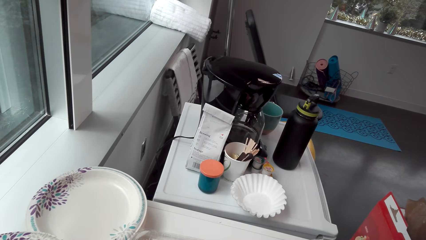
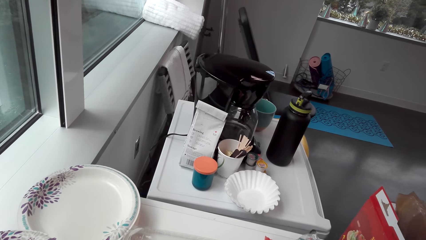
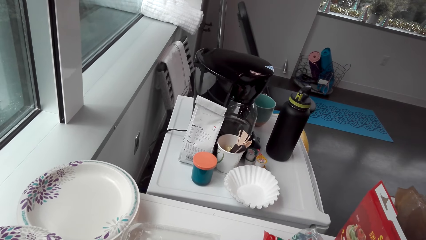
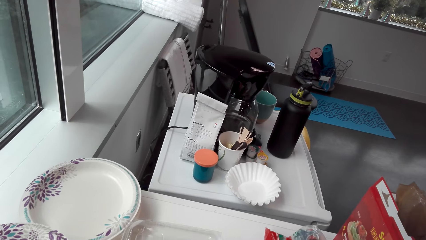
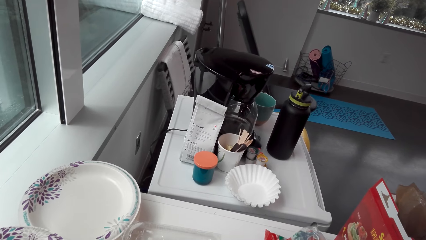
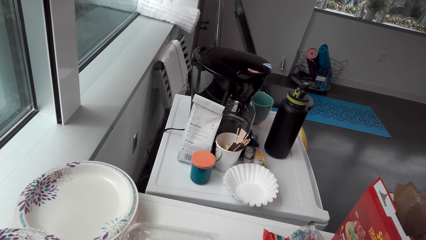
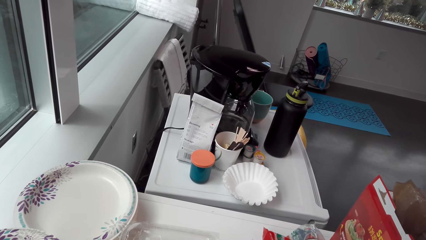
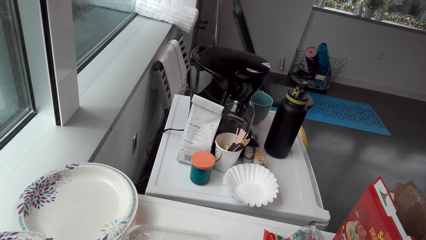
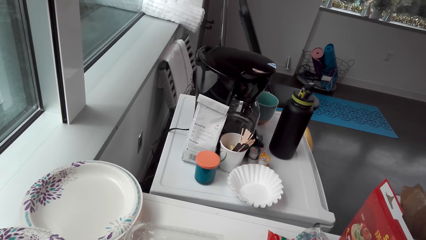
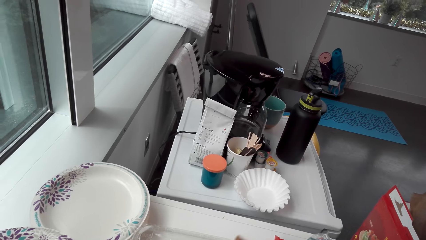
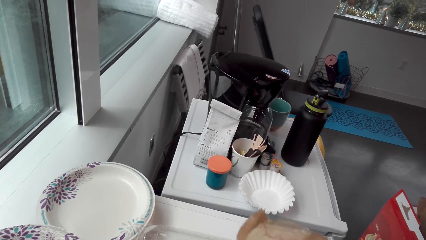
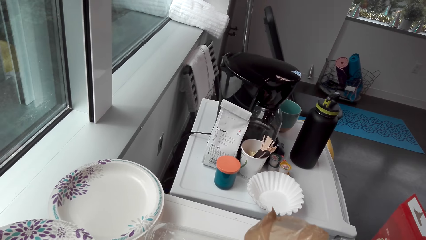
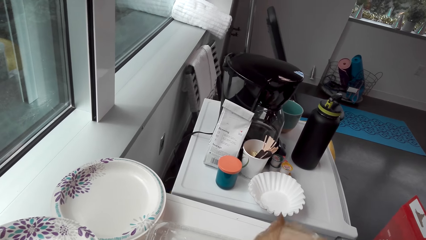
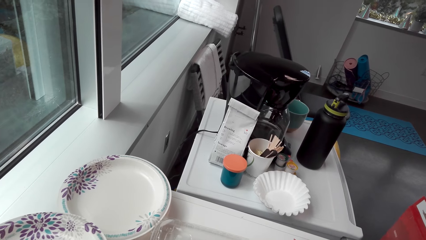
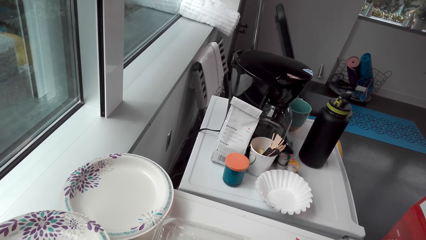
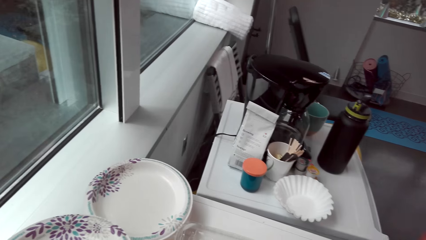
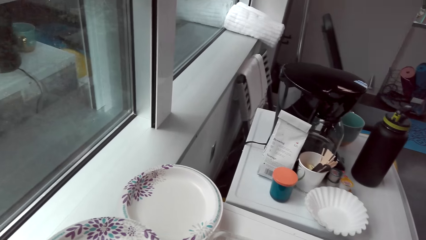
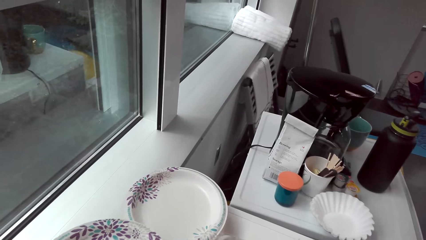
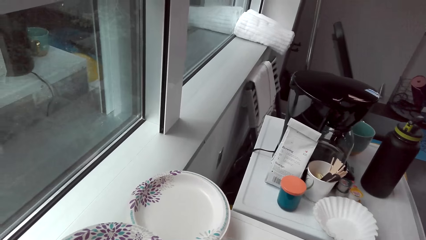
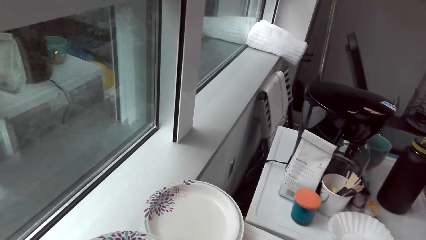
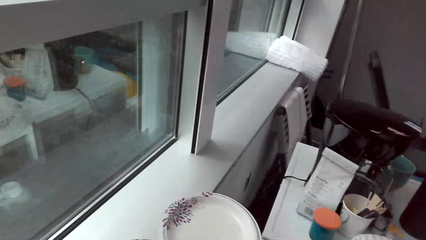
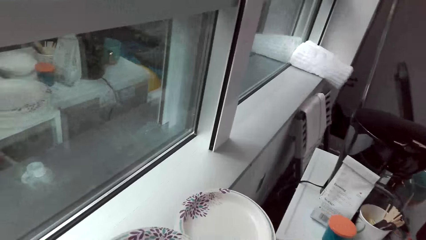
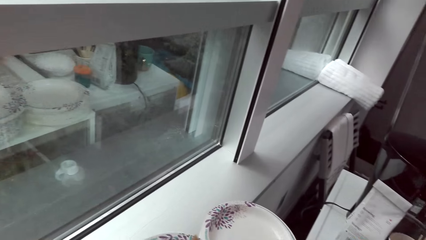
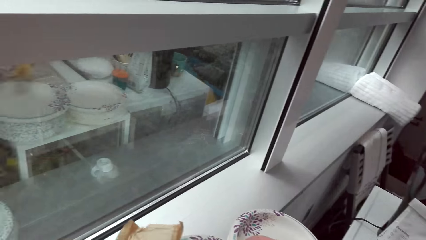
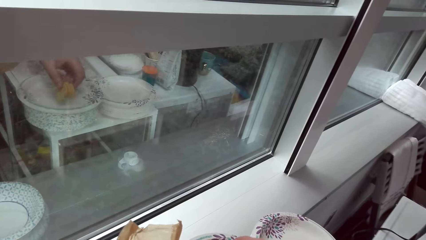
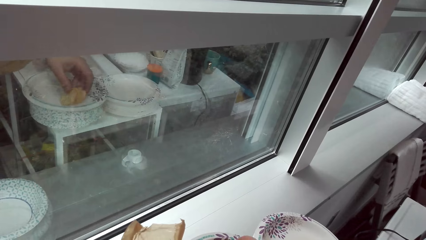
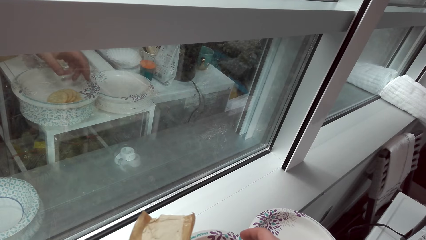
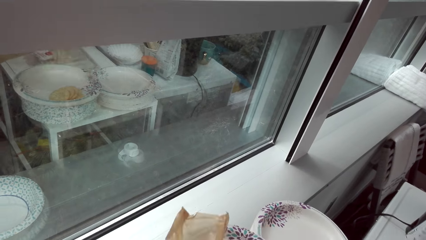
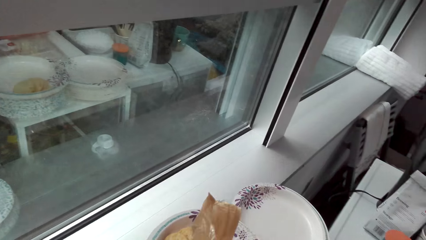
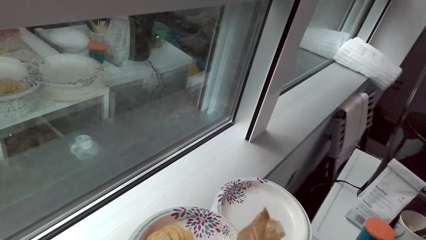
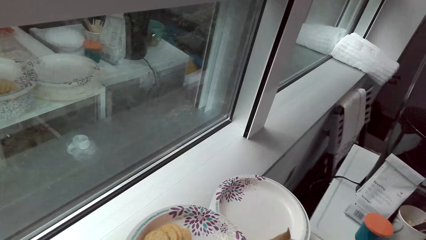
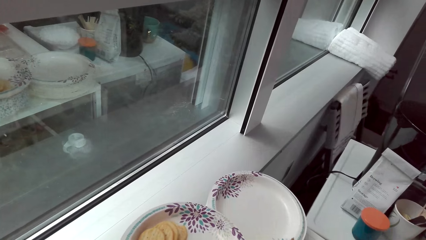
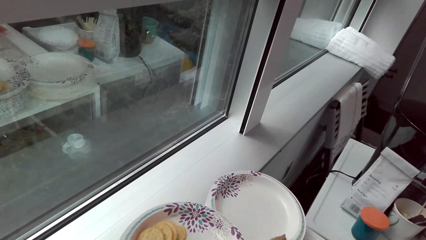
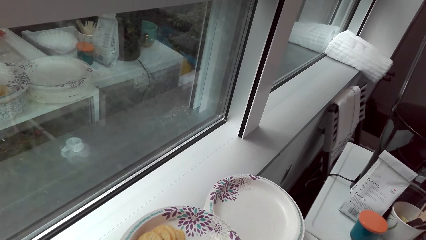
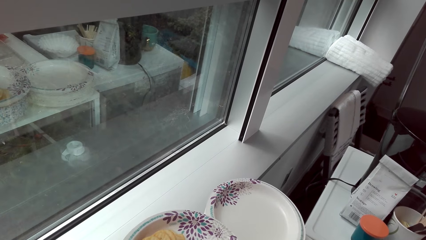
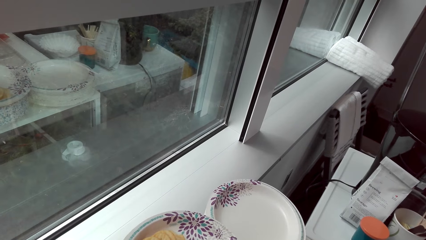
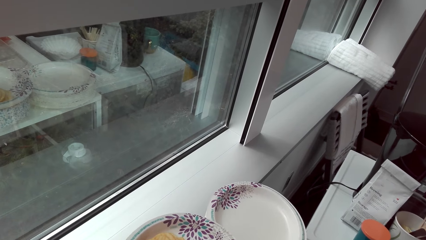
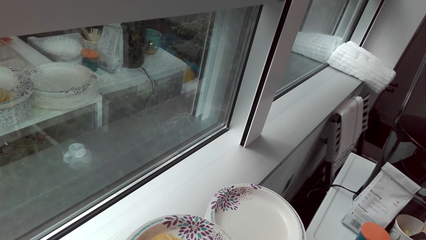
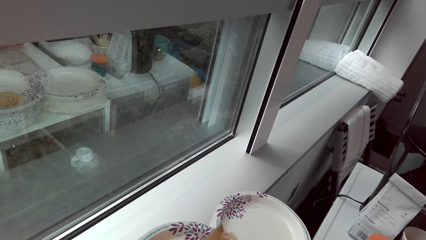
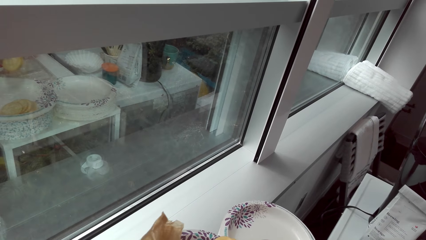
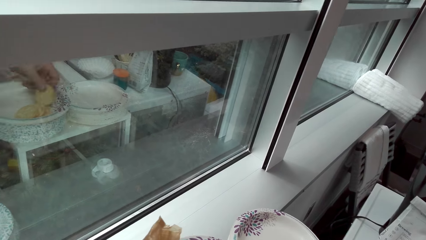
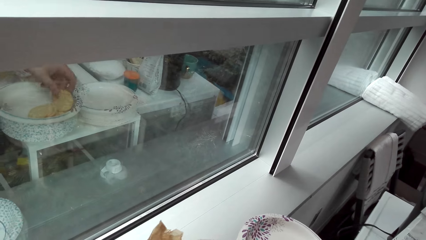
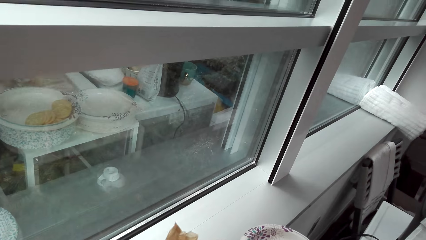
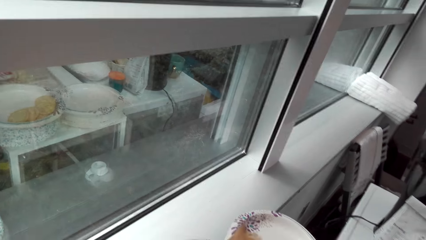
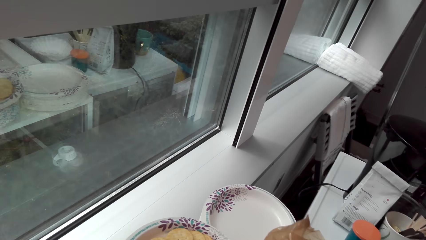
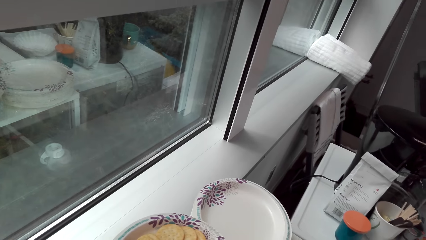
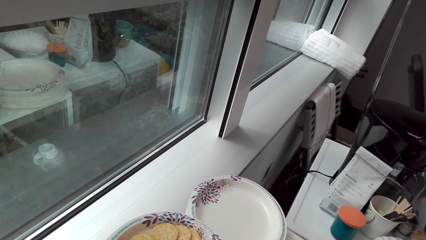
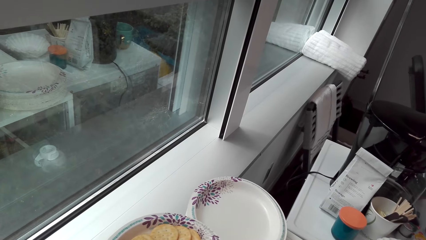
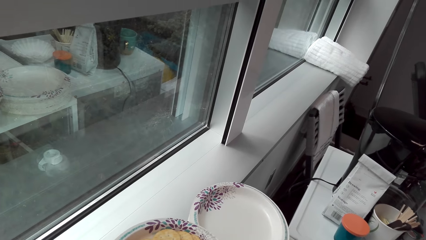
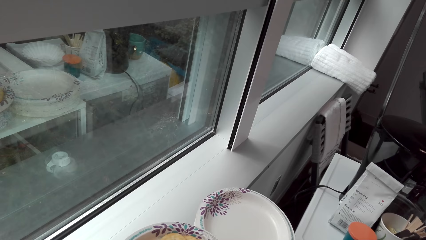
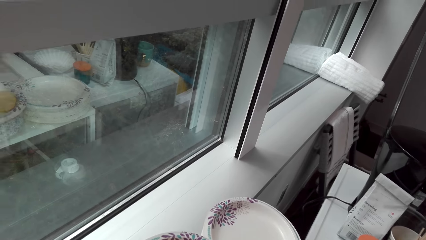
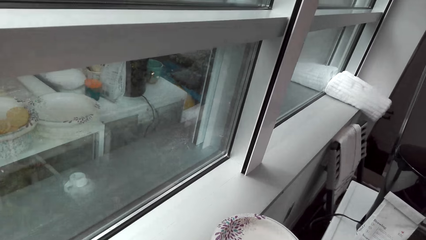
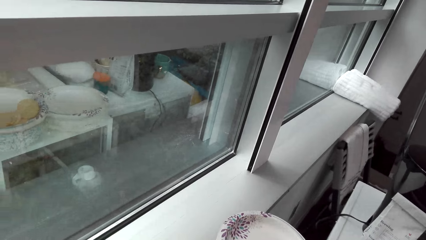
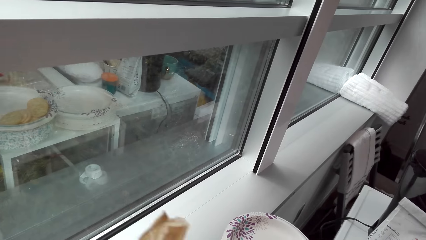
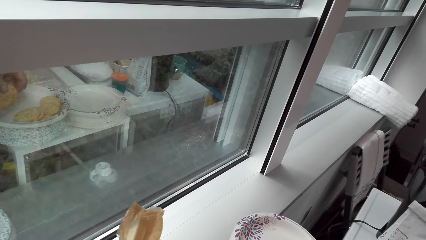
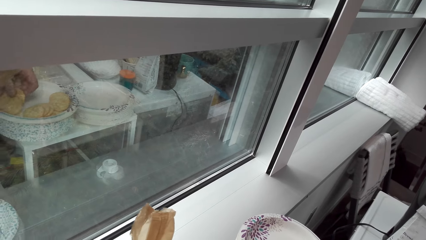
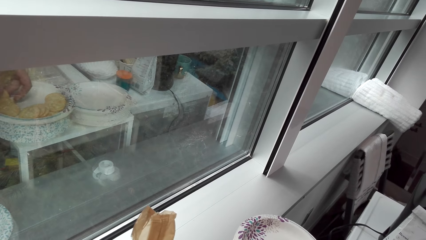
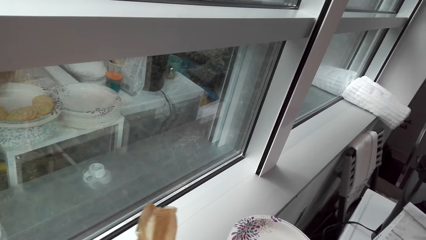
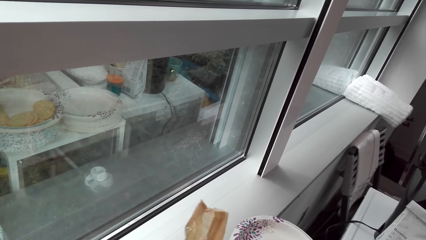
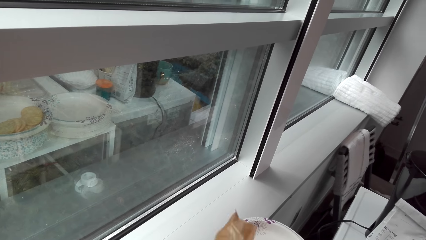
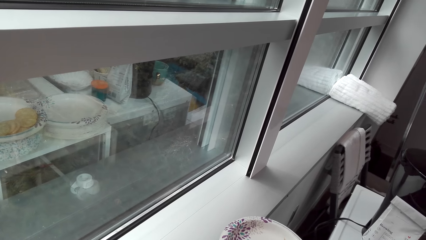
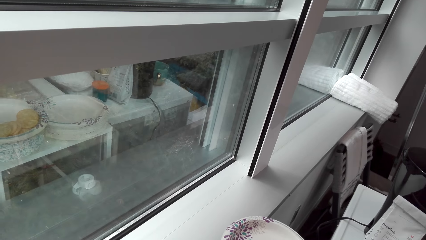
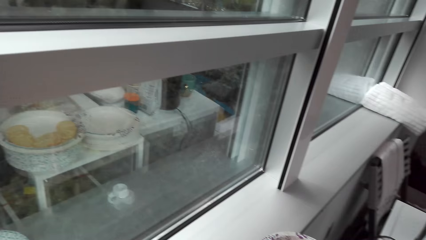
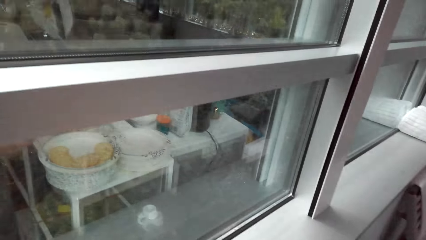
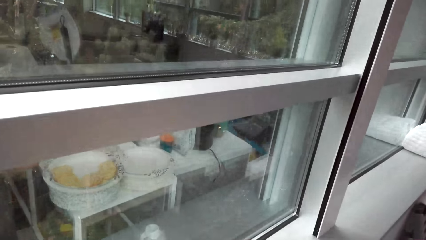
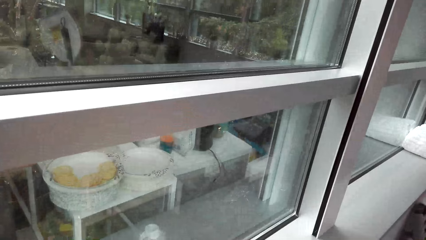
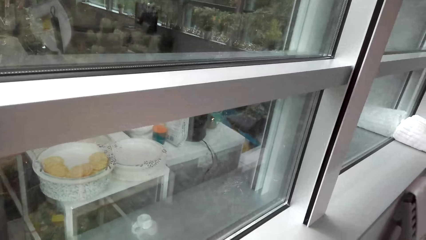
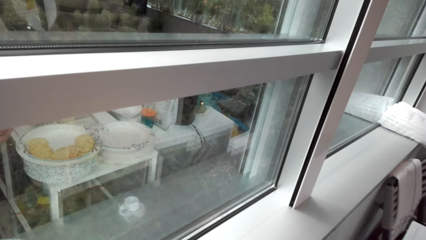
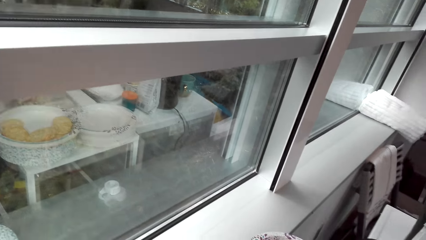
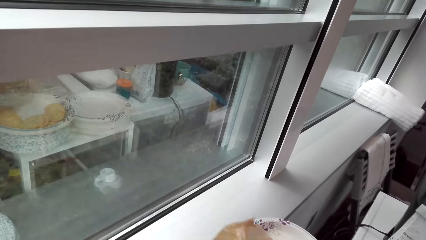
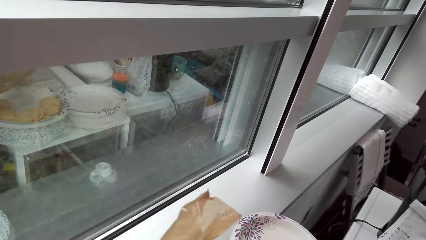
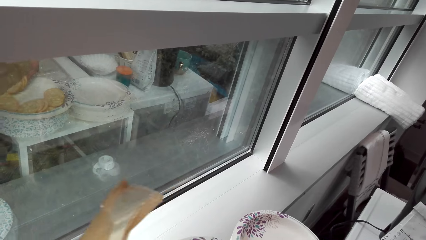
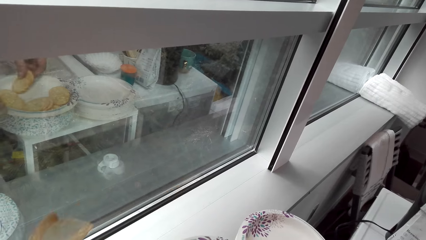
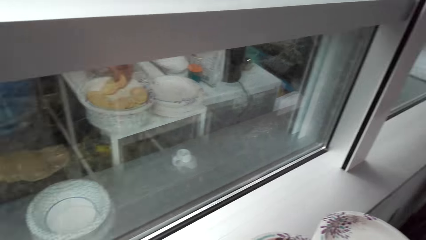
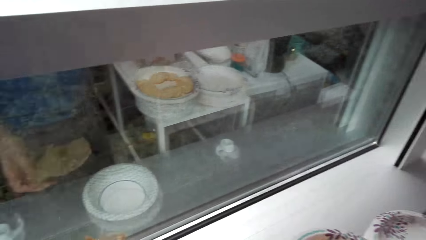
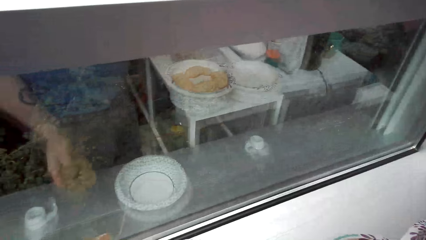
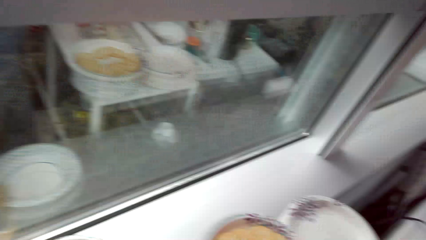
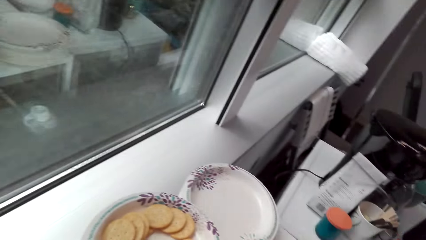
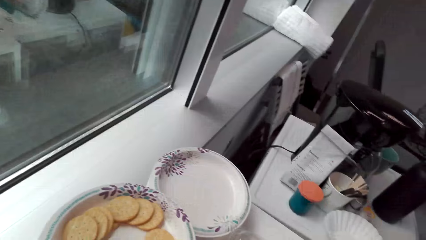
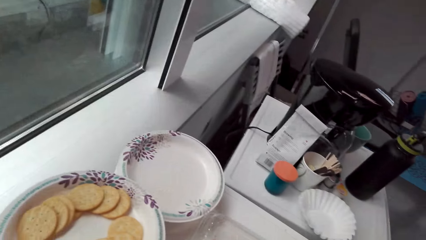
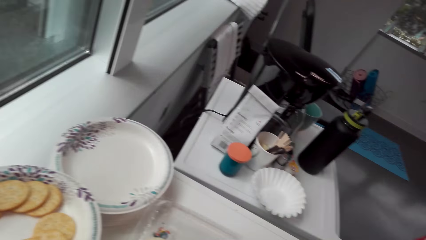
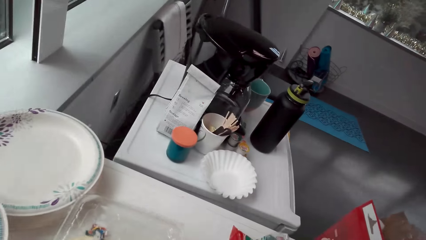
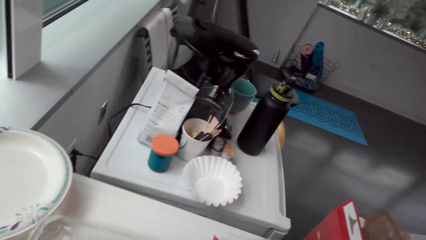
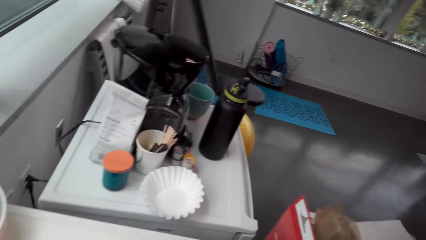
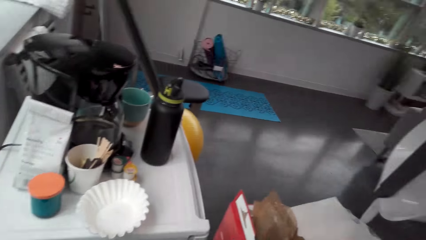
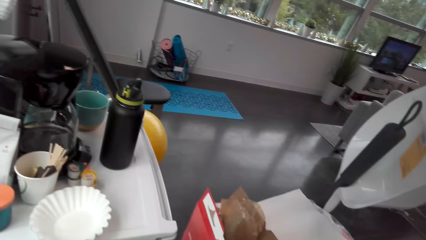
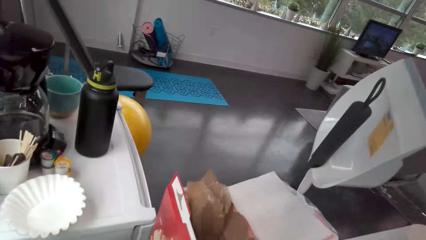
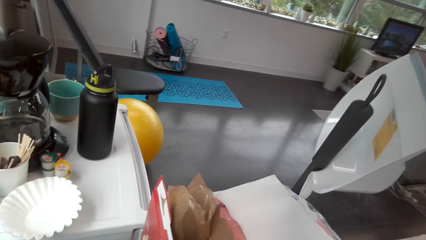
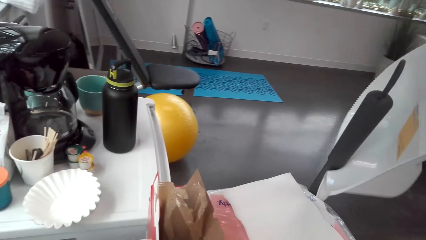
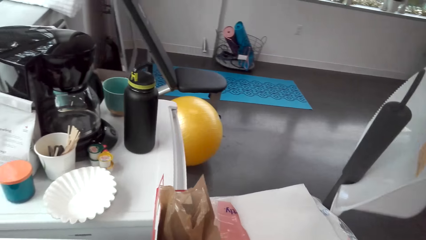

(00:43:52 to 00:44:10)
The camera wearer removes the snack from the packet. A man talks to the camera wearer. The camera wearer looks around. They put the biscuits on a plate. They take the biscuits. They look around. They put the biscuits on the plate. They take the biscuits. They look around. They put the biscuits on the plate. They look around. They take the biscuits. They put the biscuits on the plate. They place the packet on the table. They talk to the man. They move beside the table. They look around.
